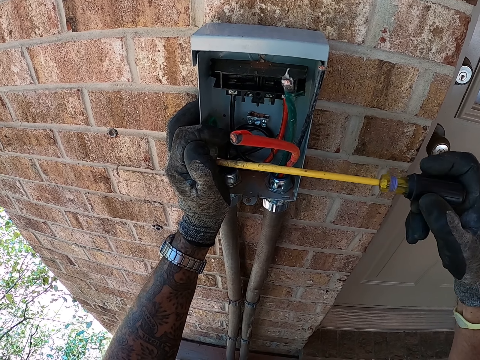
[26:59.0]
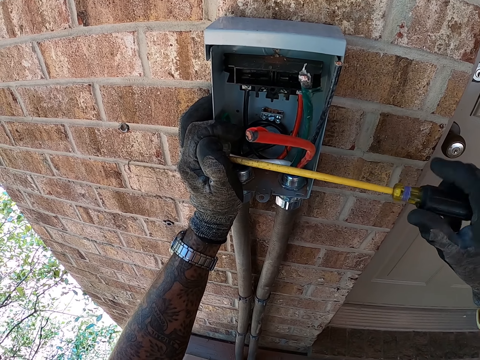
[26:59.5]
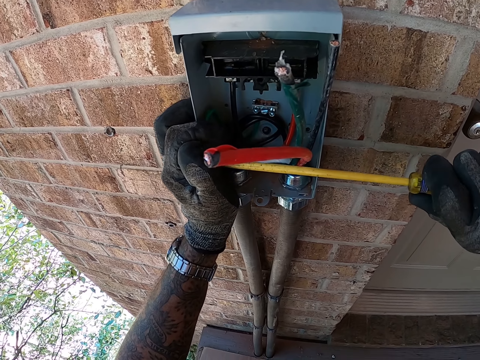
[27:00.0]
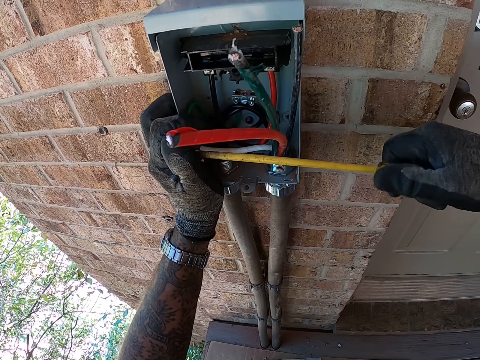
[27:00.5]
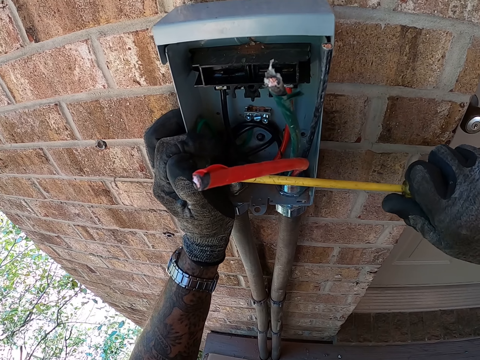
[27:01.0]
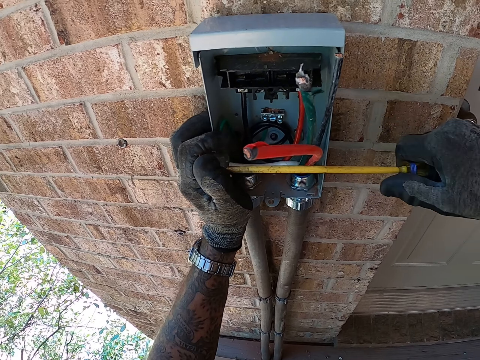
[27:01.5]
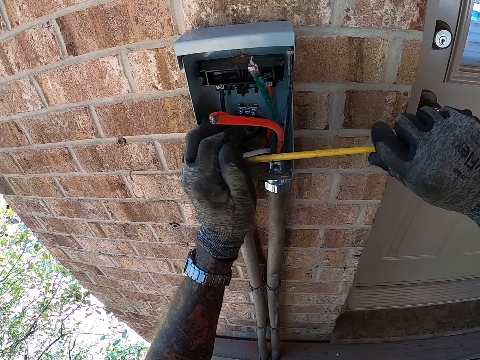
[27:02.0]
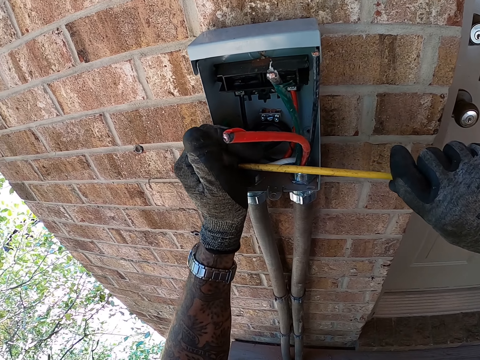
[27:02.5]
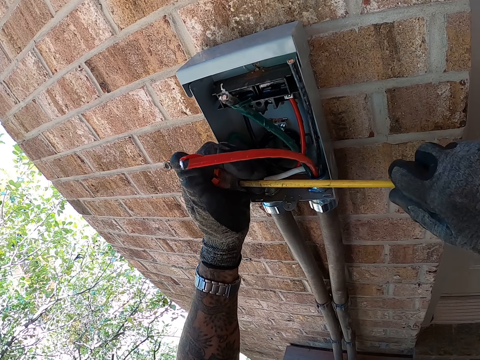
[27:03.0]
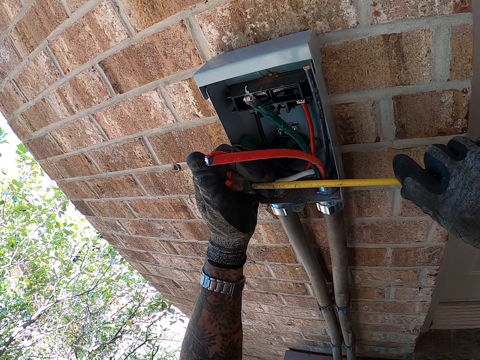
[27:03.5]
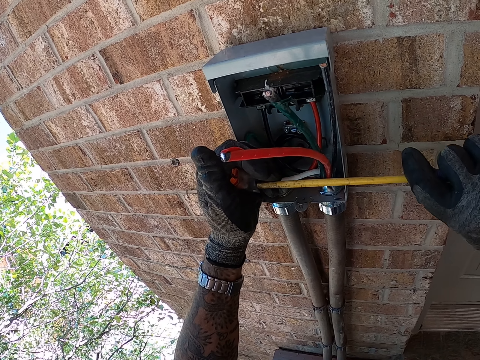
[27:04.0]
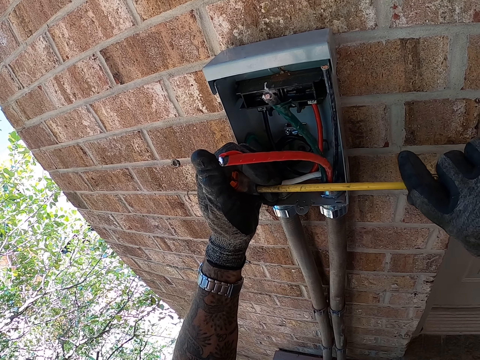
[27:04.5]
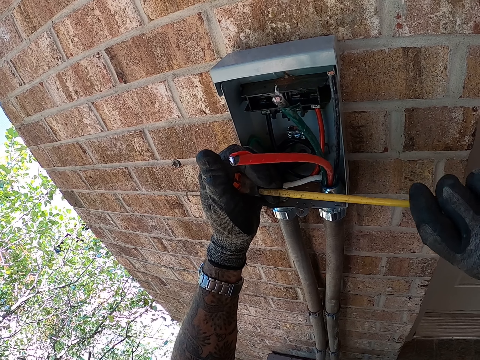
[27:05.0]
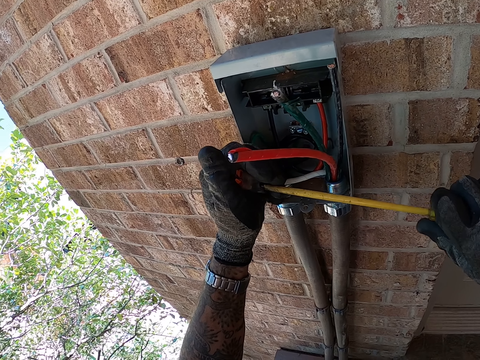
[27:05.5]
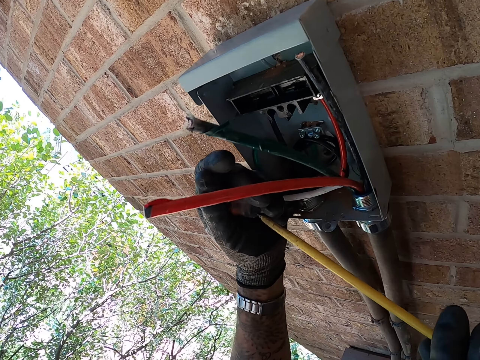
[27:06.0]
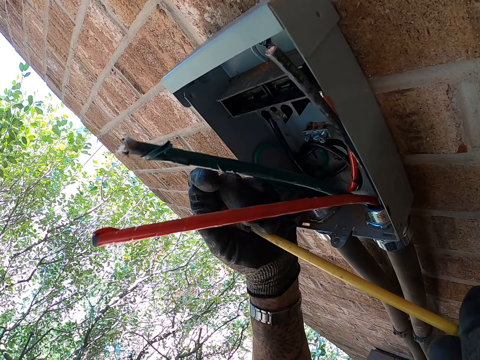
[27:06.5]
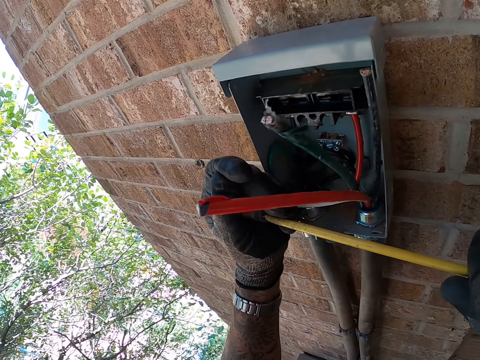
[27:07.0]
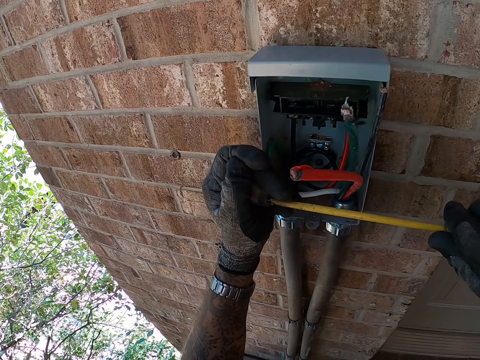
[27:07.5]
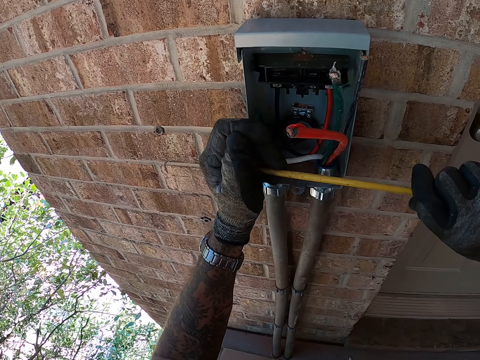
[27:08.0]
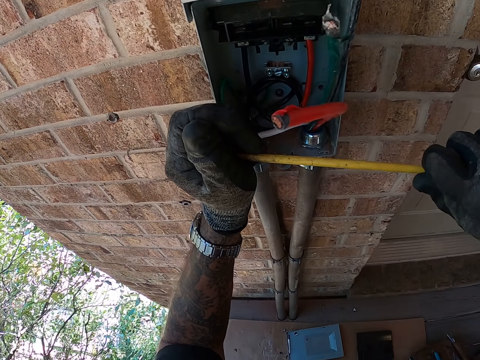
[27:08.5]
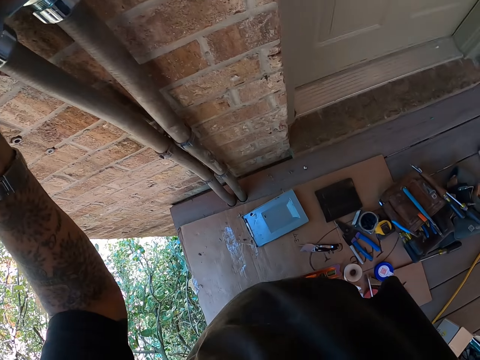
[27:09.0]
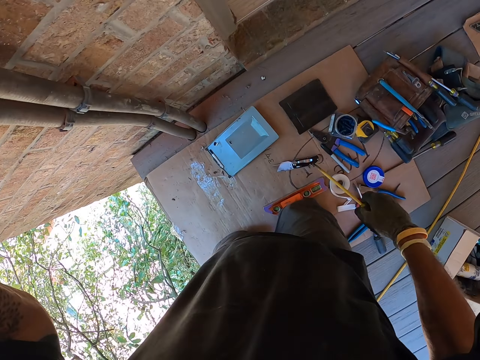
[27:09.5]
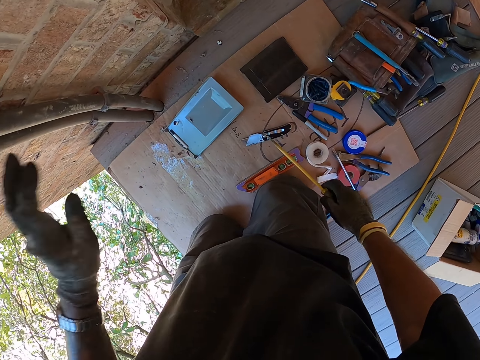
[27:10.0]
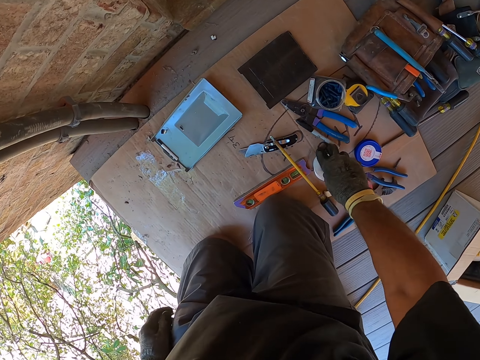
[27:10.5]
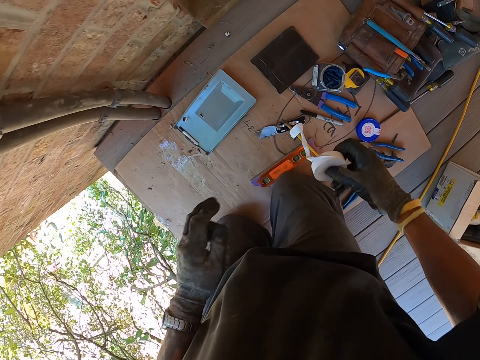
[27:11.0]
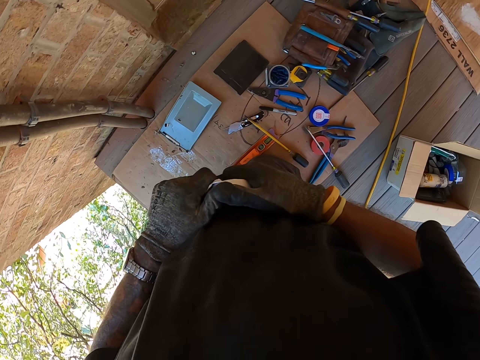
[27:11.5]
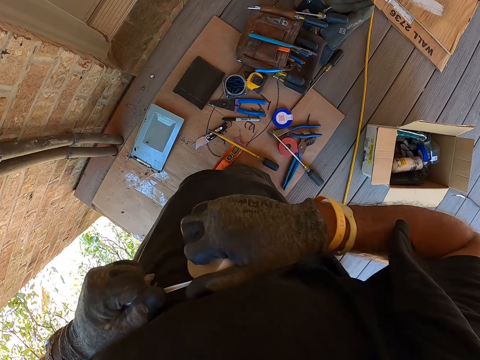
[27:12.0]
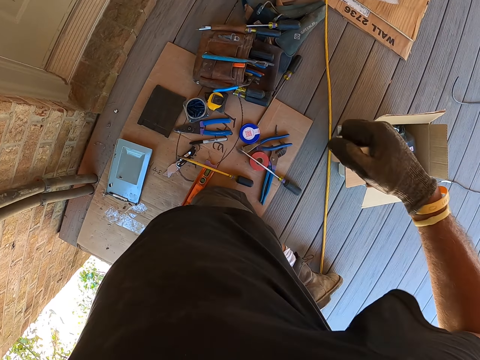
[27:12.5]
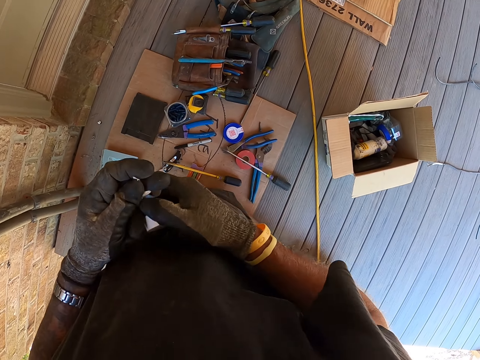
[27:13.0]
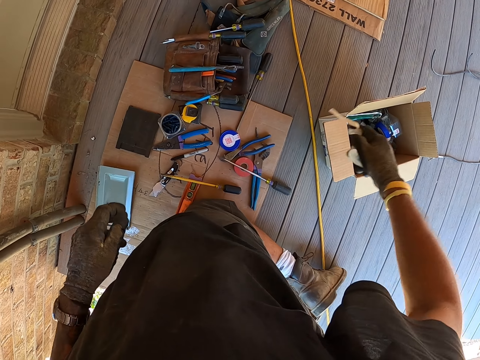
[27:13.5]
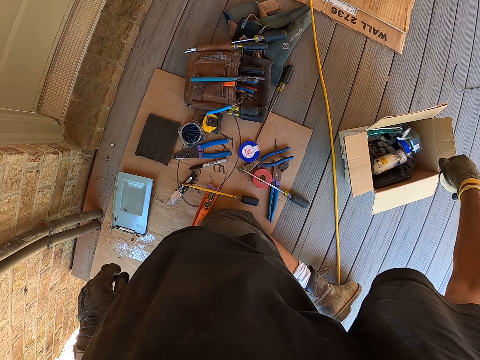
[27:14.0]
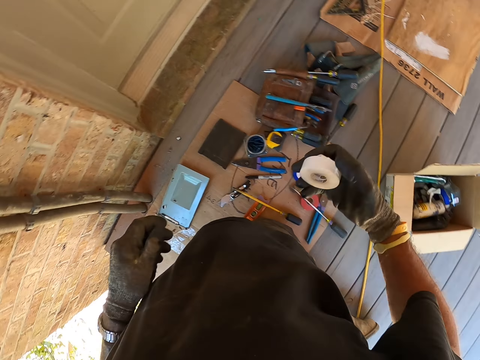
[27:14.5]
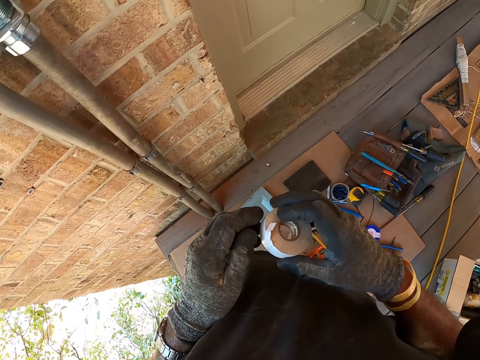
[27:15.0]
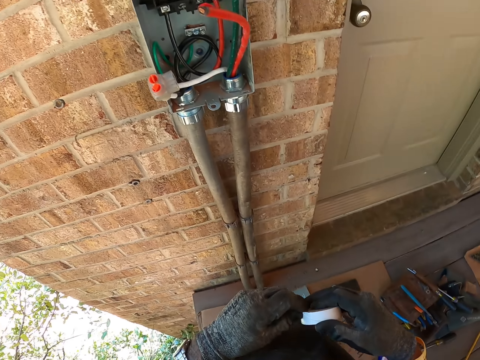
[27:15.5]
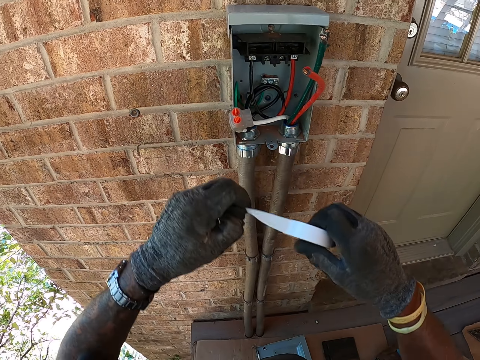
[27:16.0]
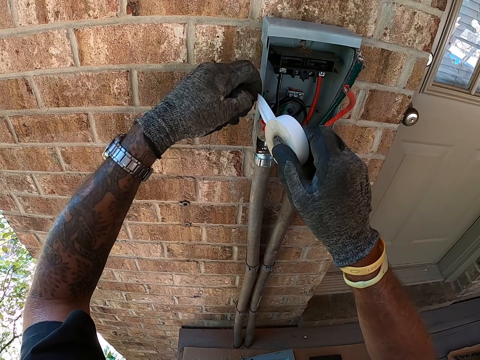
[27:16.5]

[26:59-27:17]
The camera wearer moves around. They throw the screwdriver on the floor. They put the screwdriver on the carton. They pick up the sellotape on the carton. They cut the sellotape. They pick up the sellotape with the other hand. They put the sellotape in the carton. They pull the sellotape.

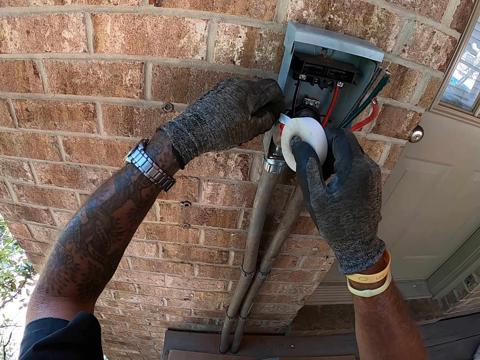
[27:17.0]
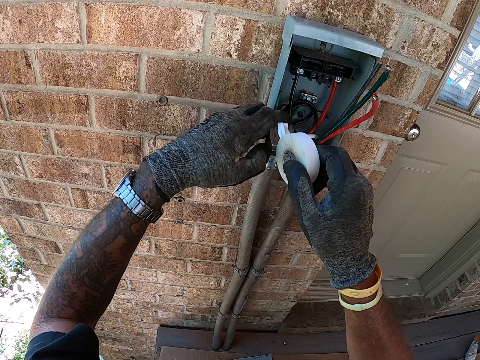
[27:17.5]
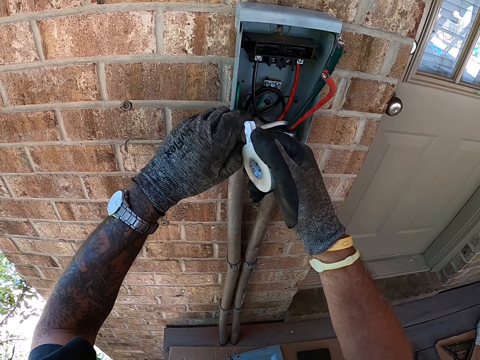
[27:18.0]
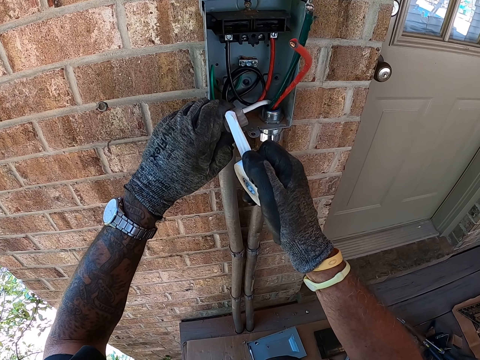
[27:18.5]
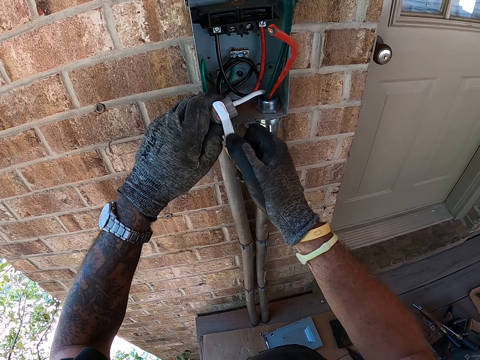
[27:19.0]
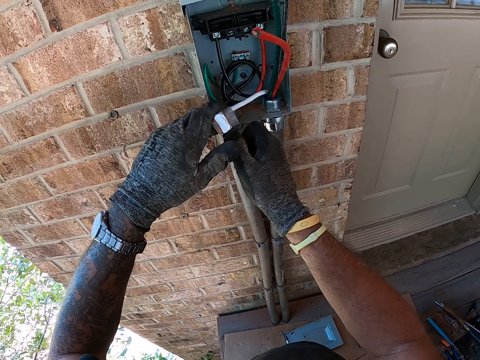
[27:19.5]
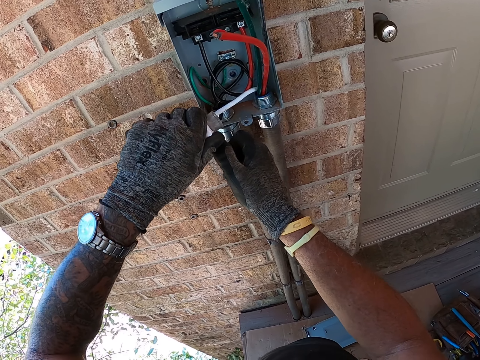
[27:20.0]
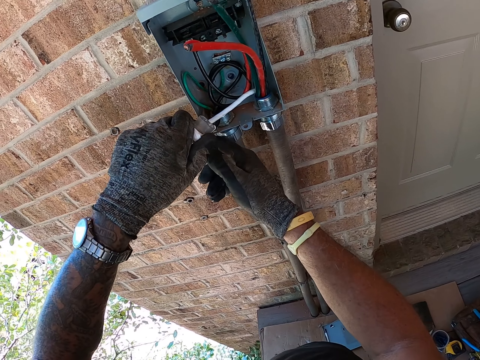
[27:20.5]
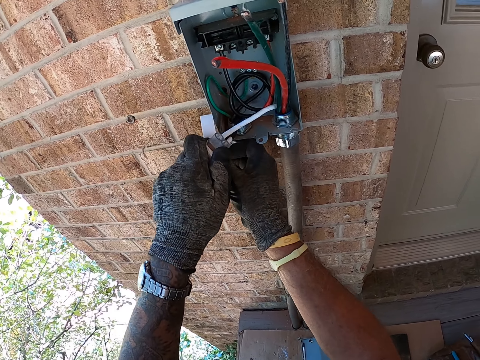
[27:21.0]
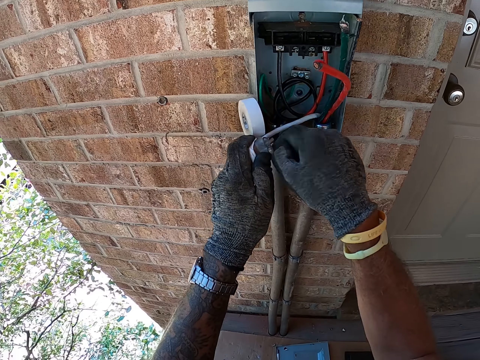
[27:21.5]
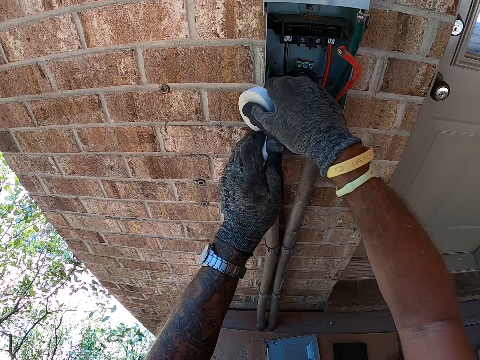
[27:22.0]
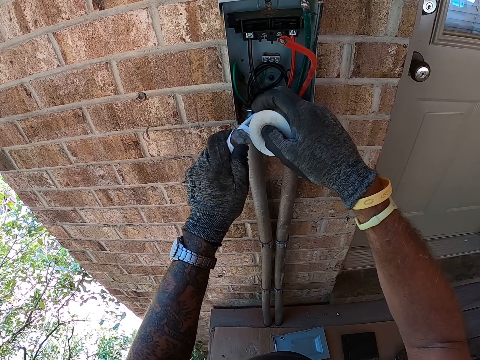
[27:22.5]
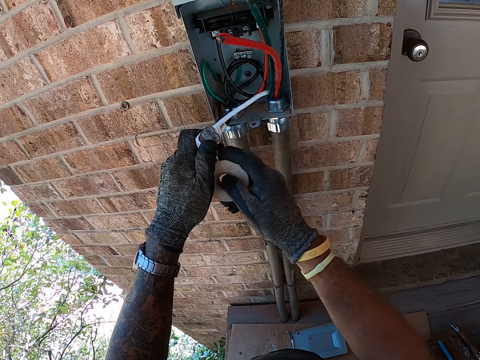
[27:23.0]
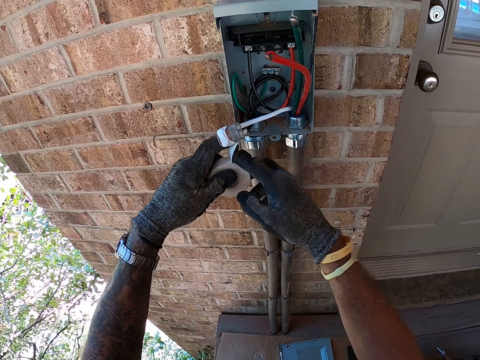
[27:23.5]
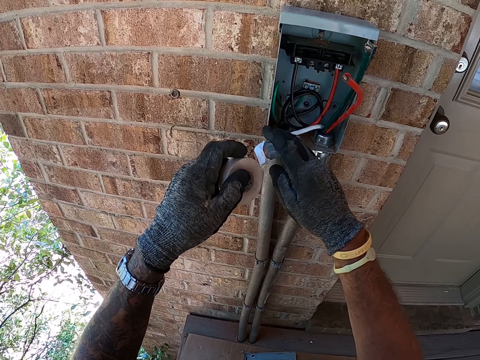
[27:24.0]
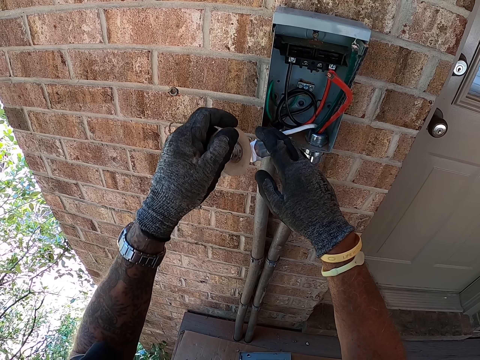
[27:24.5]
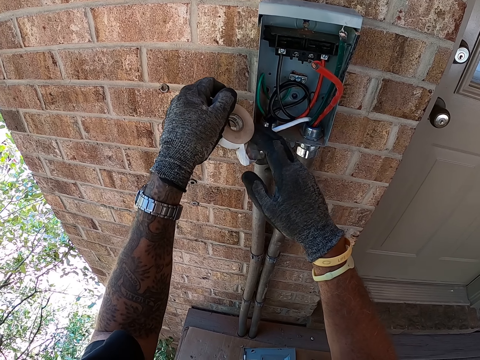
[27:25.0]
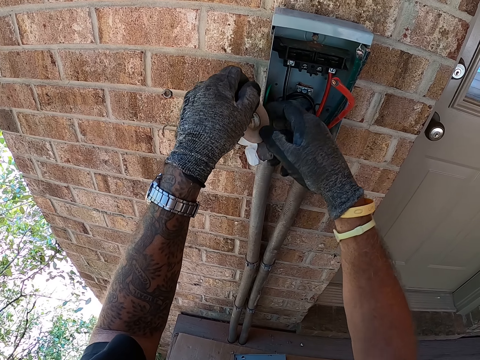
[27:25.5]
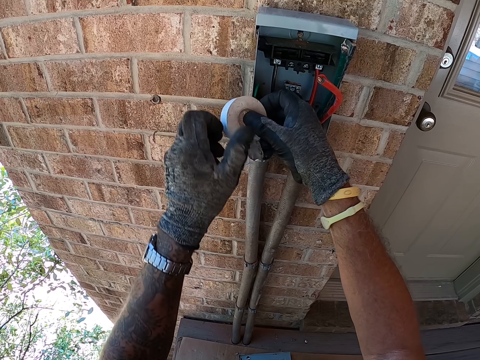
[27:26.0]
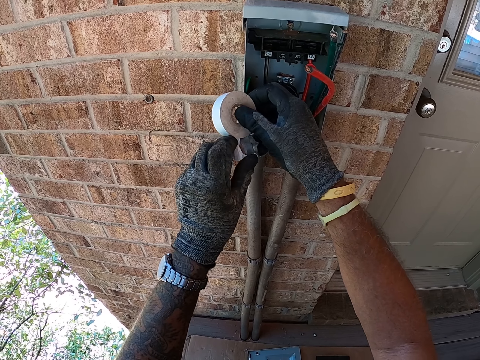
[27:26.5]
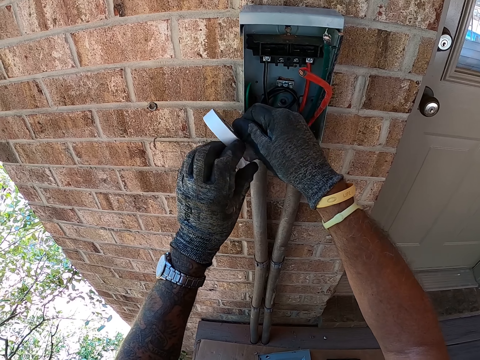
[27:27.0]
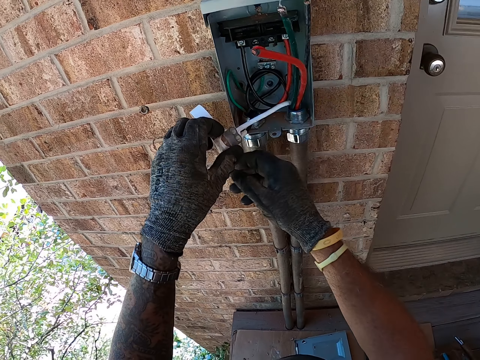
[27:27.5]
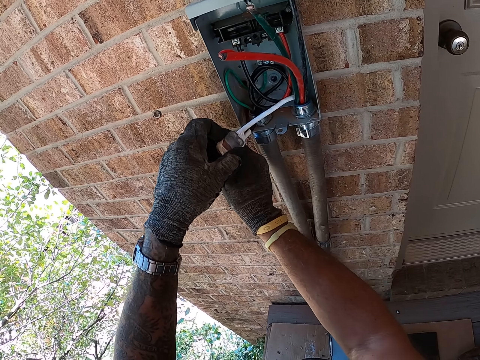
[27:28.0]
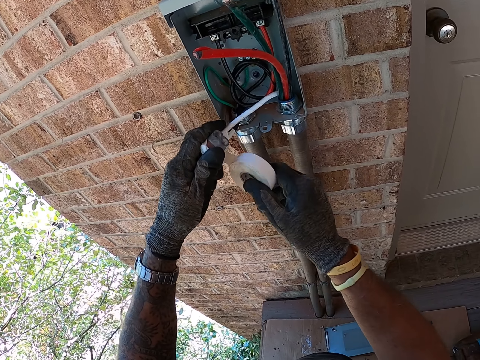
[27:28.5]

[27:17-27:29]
The camera wearer coats the service lateral with a tape. They fix a sellotape on something.
